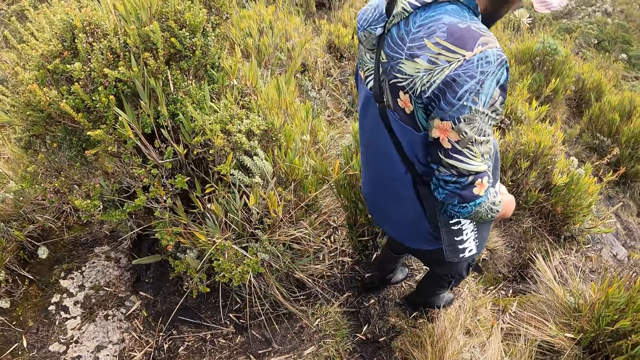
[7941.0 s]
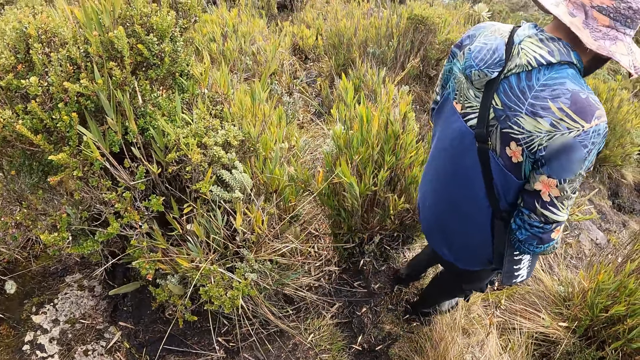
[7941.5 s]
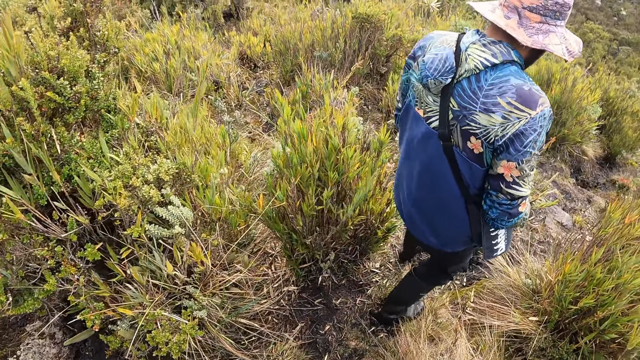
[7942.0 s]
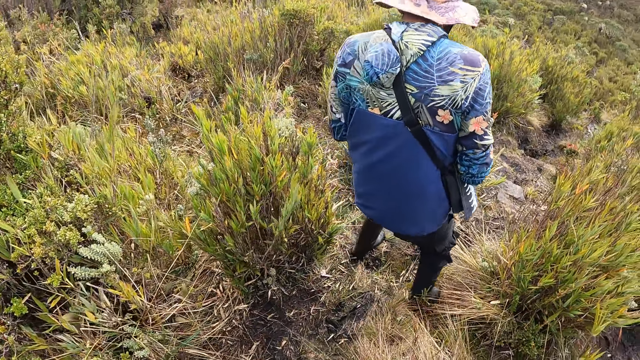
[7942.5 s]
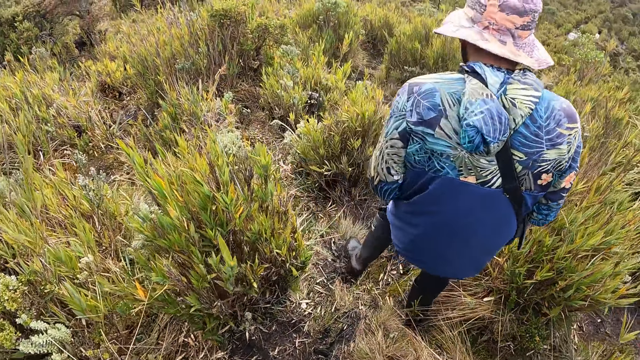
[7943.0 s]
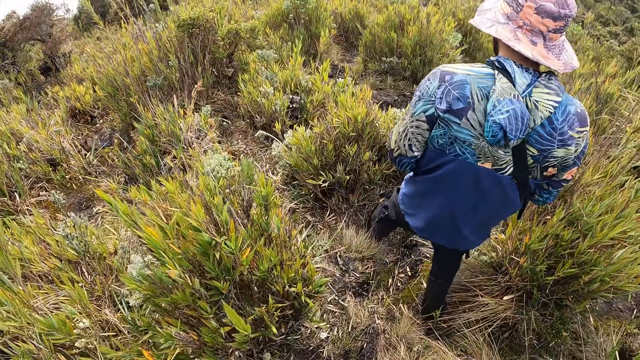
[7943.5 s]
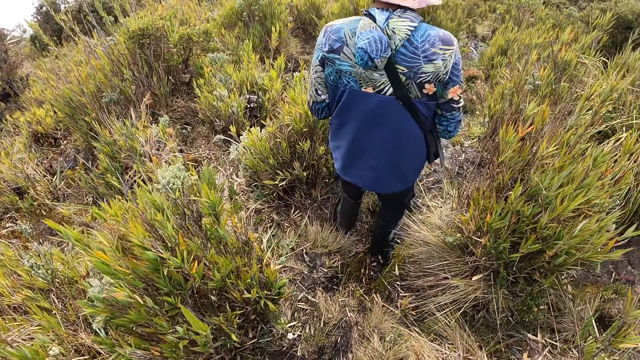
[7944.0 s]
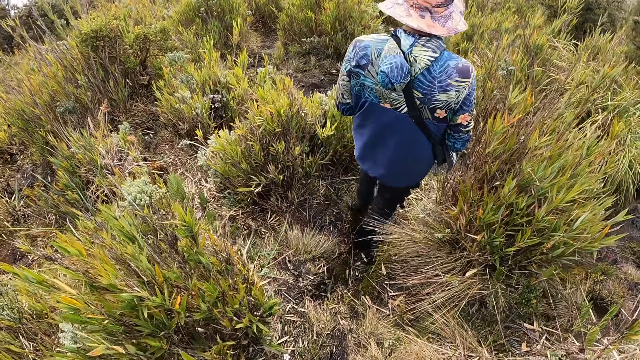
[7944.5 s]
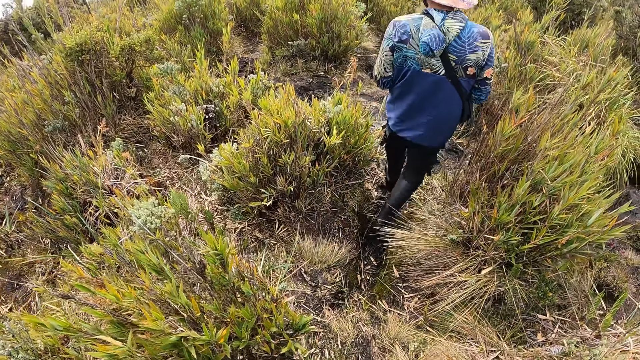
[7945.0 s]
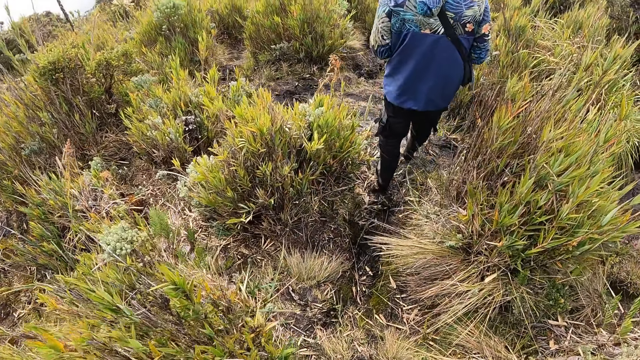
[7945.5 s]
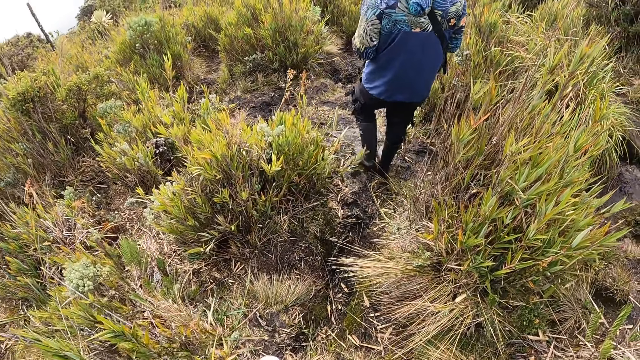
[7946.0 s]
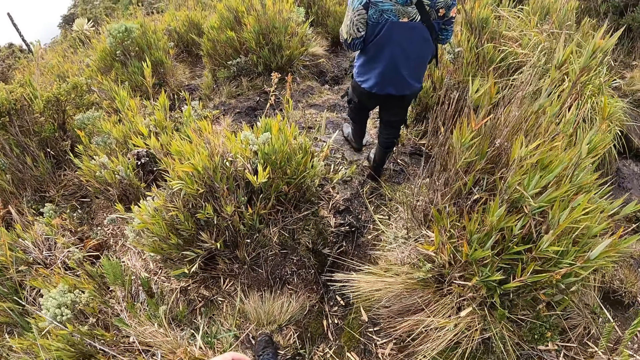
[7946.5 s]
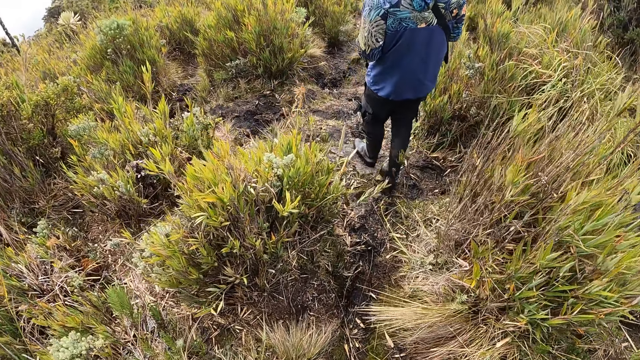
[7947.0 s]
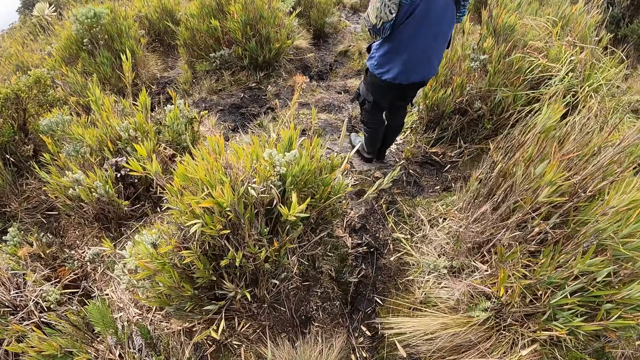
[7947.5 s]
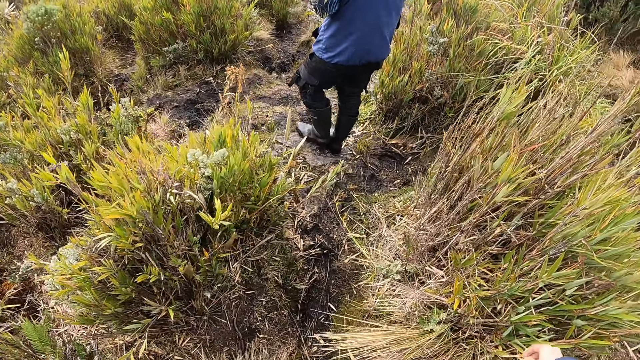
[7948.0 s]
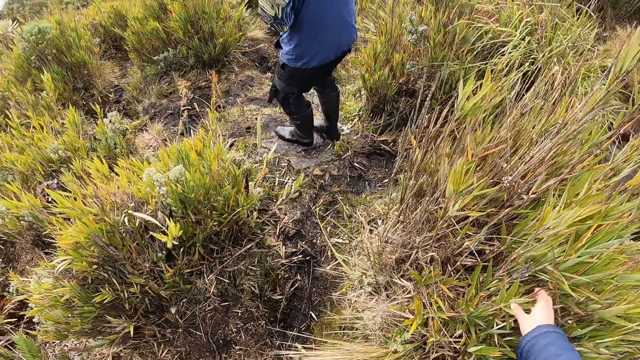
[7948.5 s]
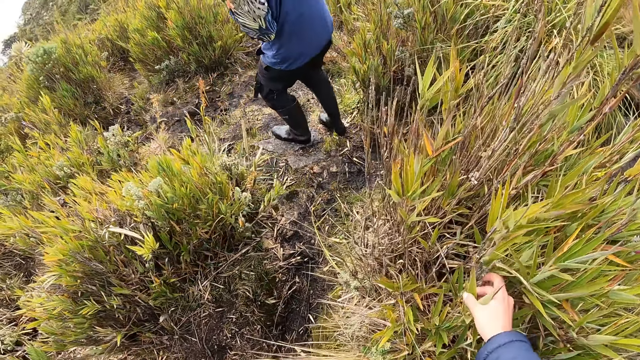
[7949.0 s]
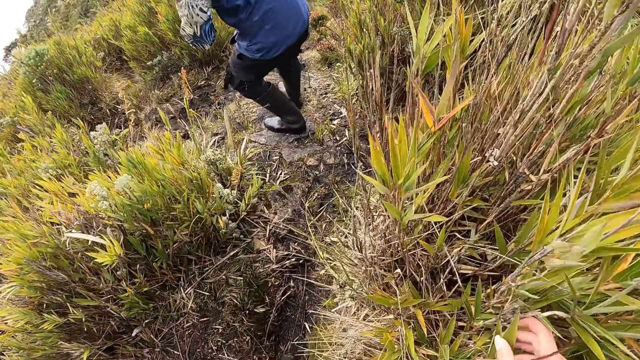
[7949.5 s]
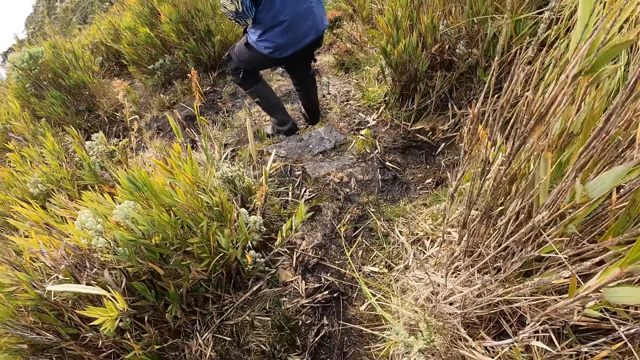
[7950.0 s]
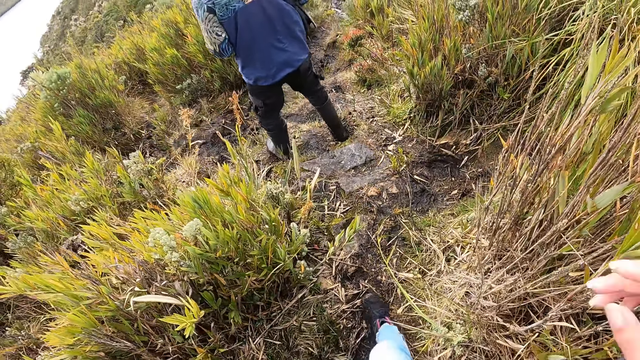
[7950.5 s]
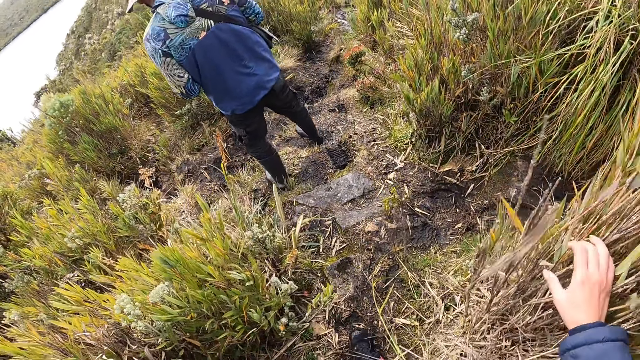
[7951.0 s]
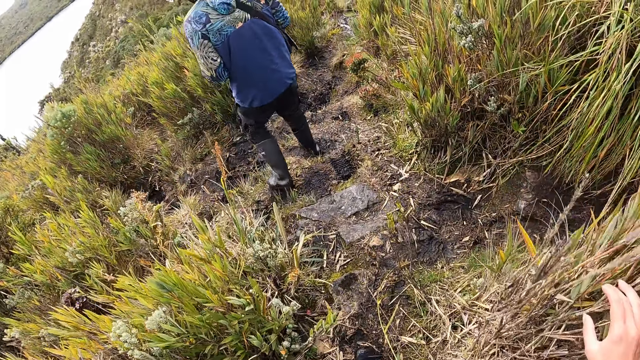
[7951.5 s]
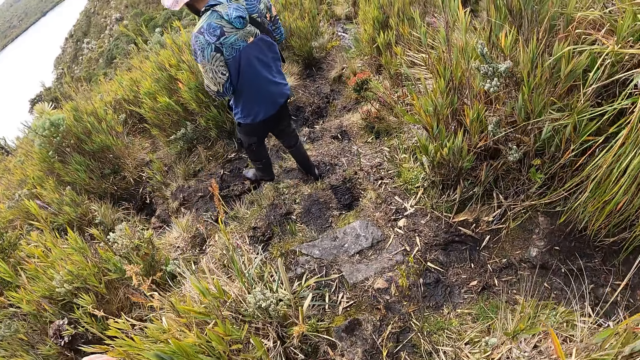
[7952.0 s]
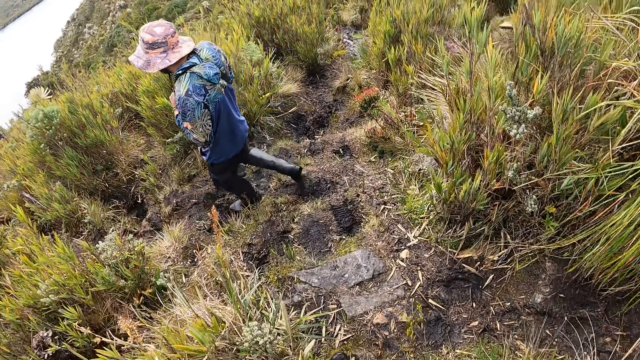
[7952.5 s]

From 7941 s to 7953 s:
The man walks around. The camera wearer stops. They walk around.

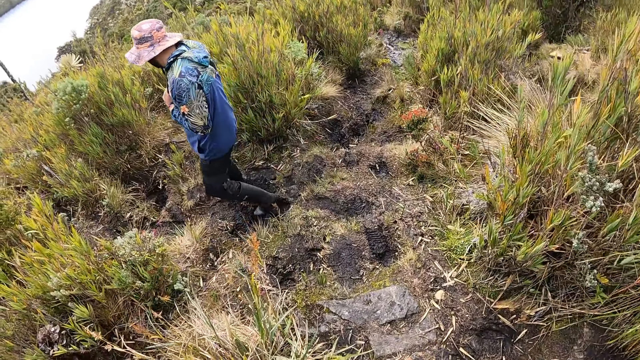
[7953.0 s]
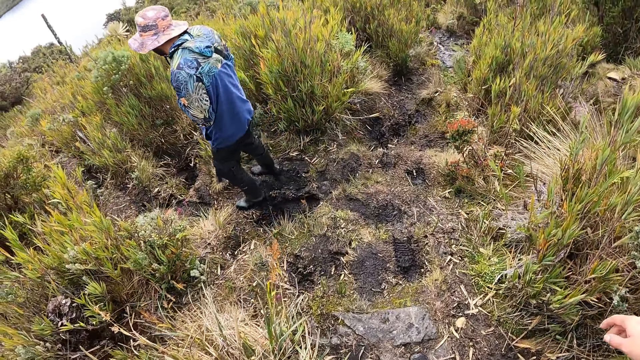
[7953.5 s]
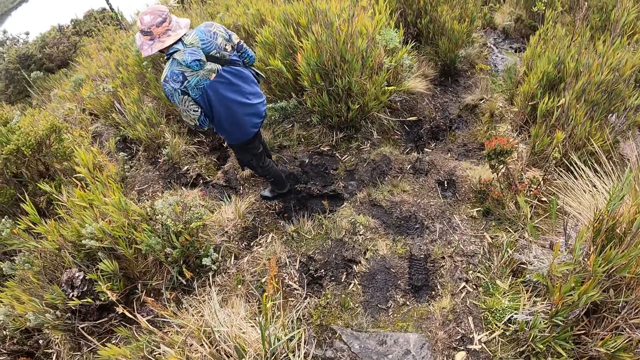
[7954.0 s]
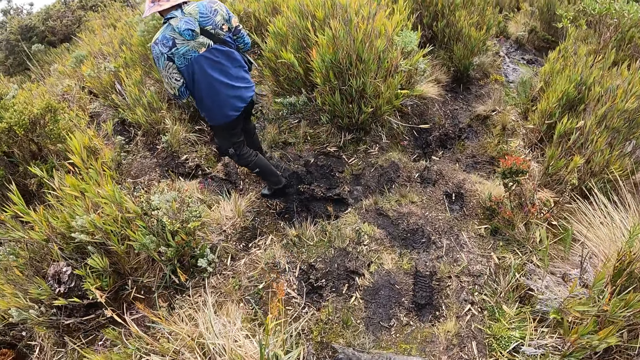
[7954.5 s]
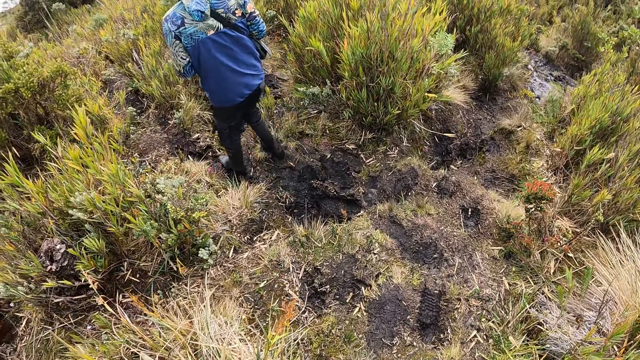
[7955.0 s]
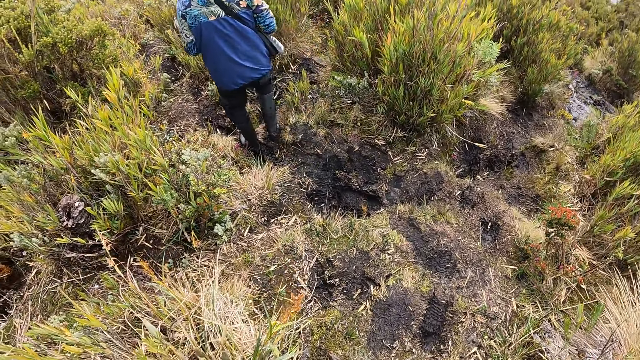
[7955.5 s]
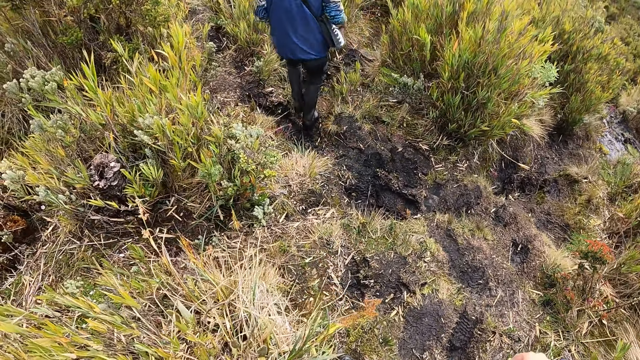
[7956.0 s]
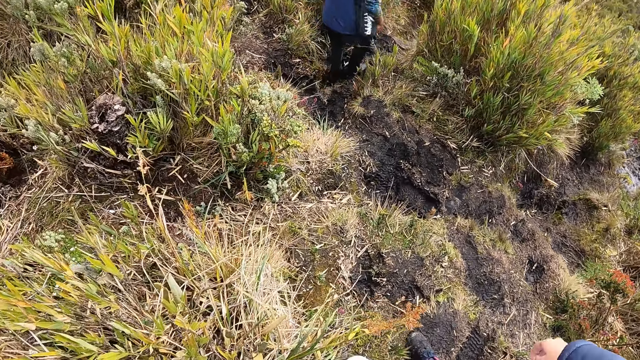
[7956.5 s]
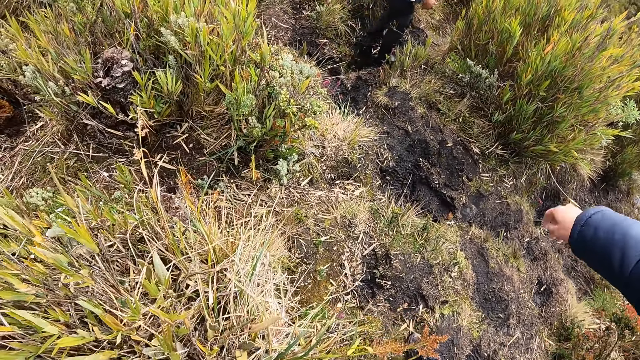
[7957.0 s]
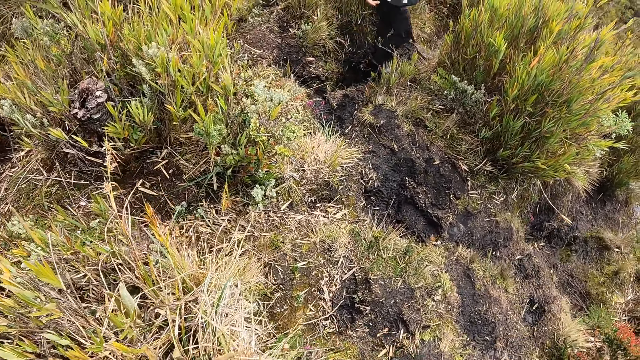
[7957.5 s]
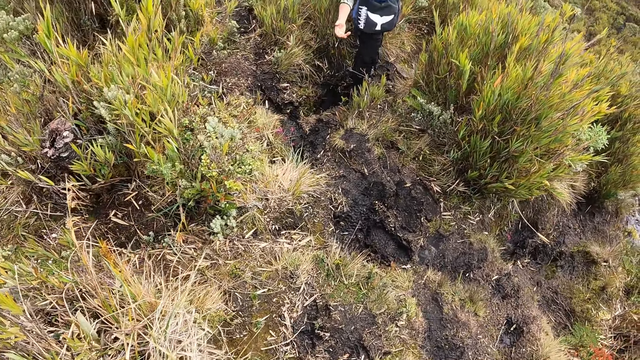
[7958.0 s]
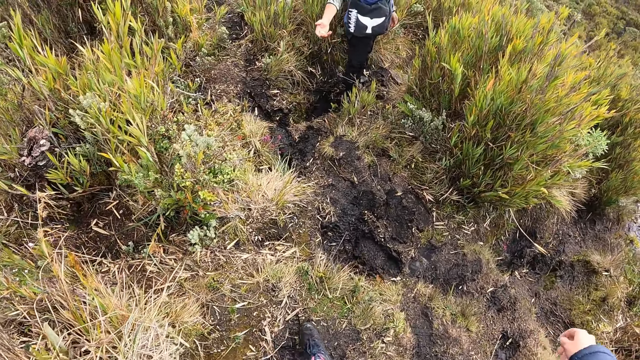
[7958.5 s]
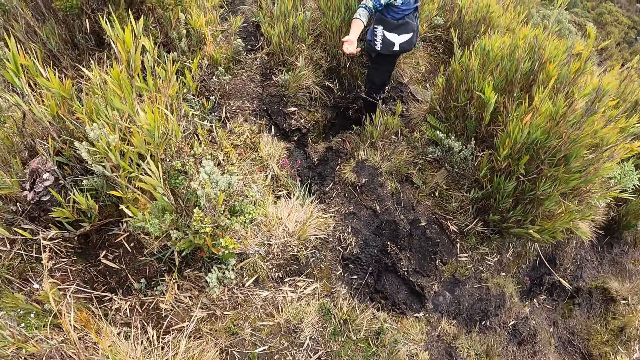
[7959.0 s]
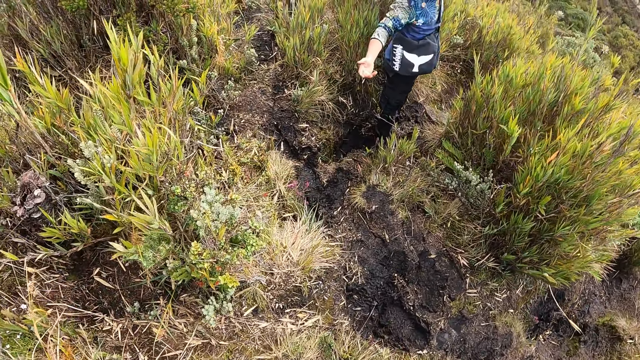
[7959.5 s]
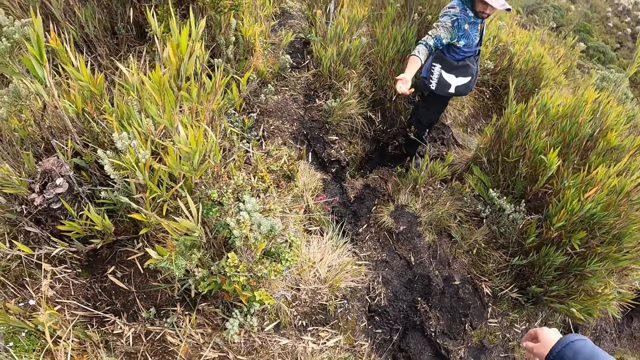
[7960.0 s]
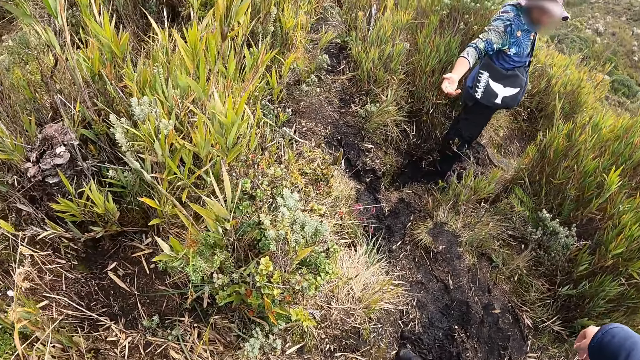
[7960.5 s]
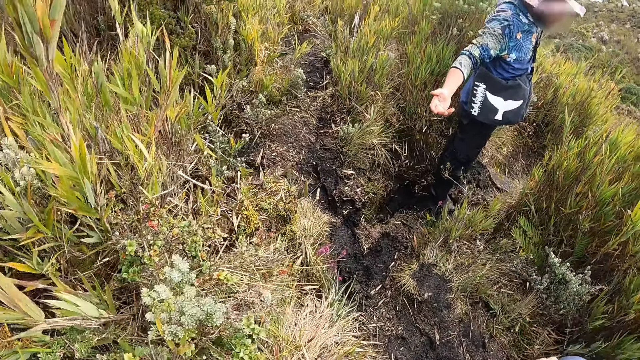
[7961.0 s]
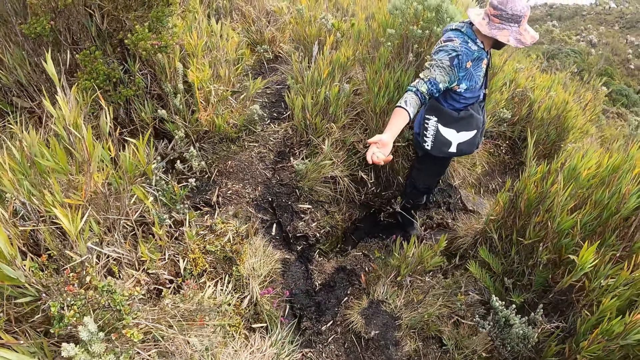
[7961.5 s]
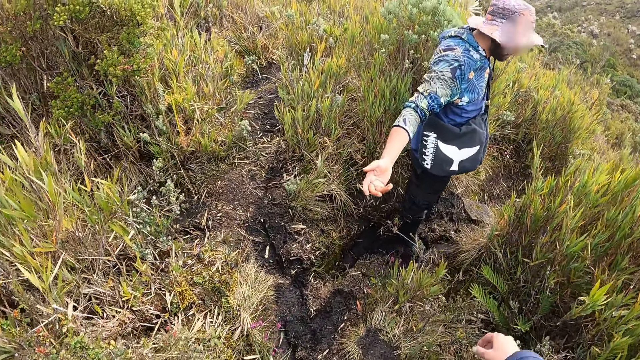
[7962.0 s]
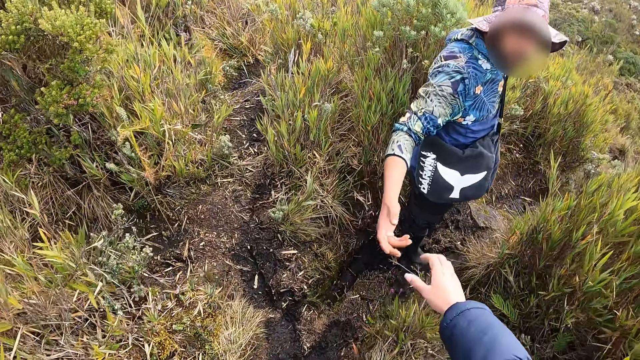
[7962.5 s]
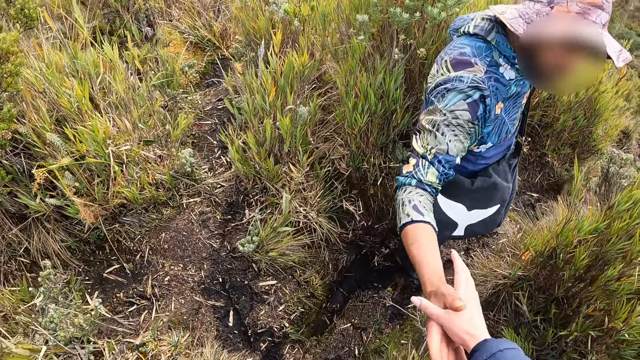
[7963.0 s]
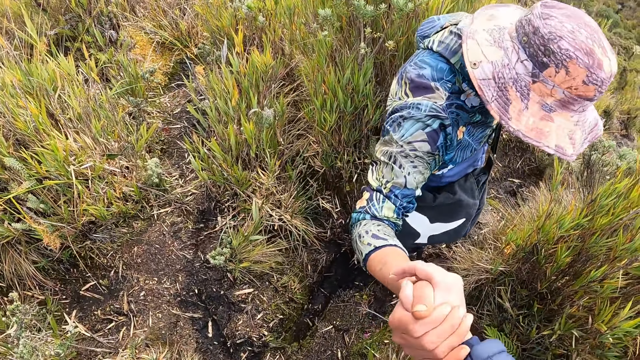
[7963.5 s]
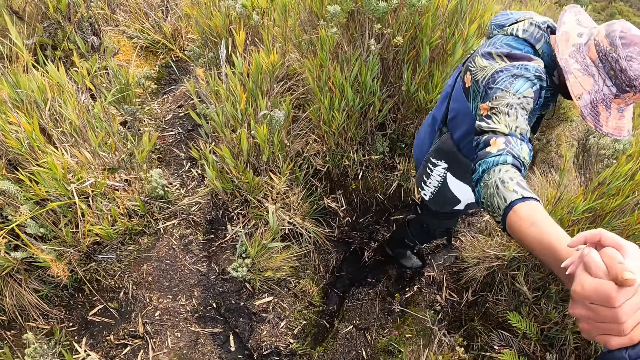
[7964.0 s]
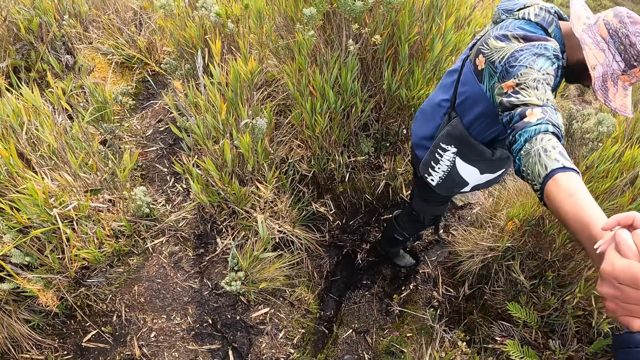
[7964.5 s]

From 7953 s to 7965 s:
A man stretches a hand. The man interacts with the camera wearer. The camera wearer holds the right hand of the man with her right hand.
